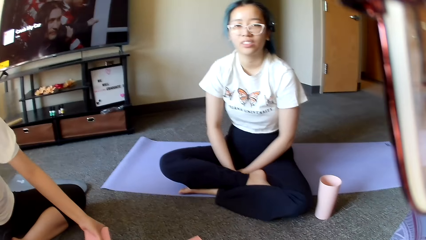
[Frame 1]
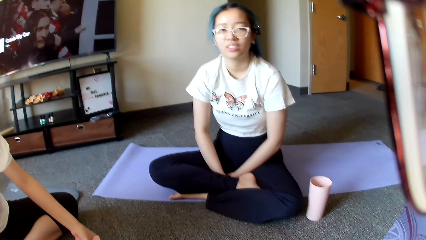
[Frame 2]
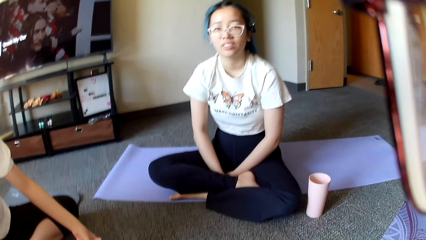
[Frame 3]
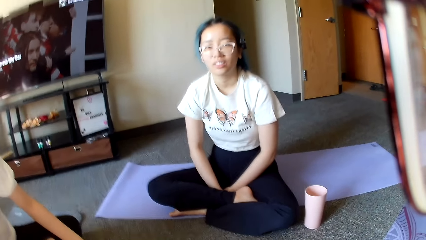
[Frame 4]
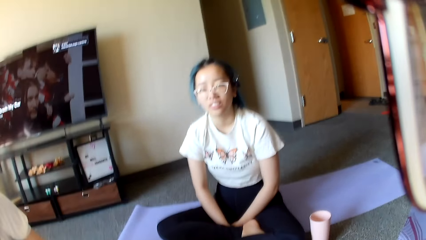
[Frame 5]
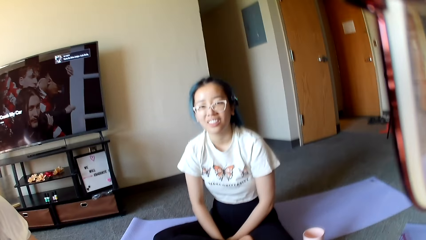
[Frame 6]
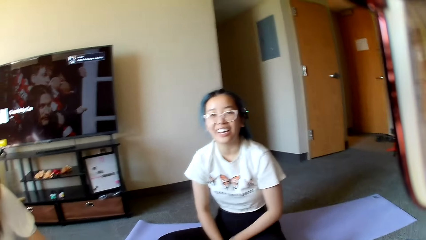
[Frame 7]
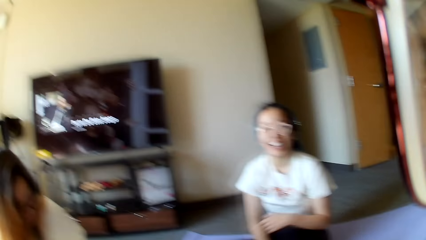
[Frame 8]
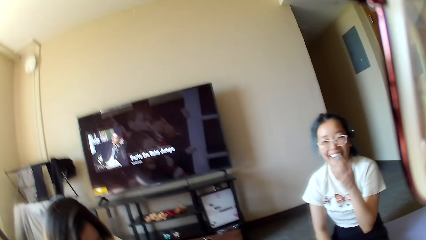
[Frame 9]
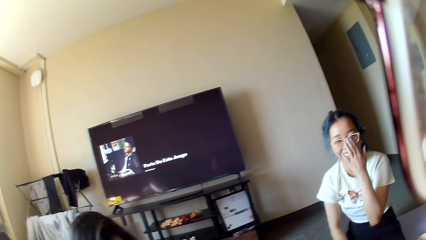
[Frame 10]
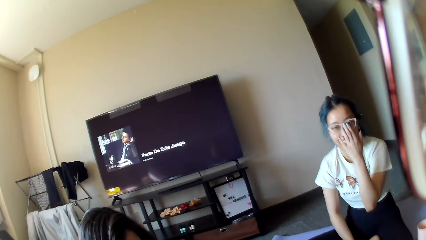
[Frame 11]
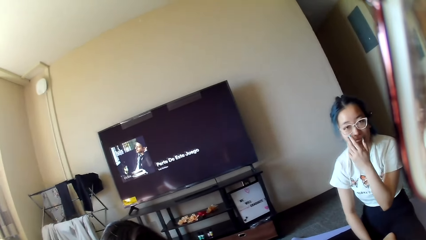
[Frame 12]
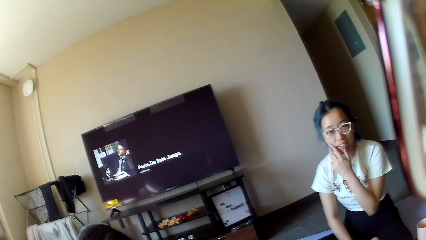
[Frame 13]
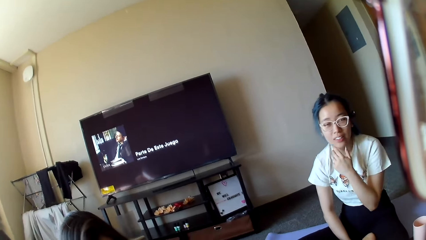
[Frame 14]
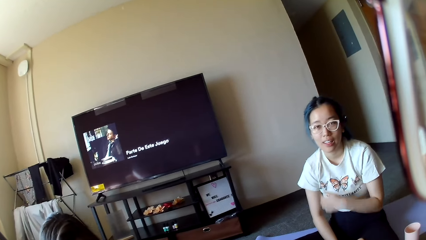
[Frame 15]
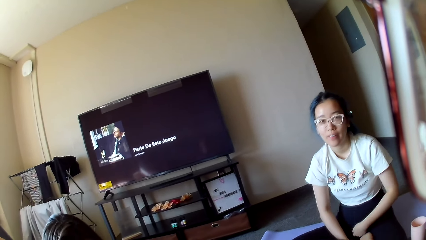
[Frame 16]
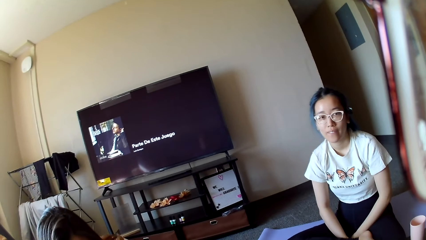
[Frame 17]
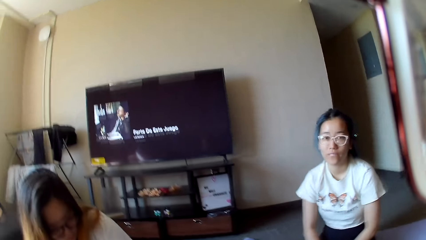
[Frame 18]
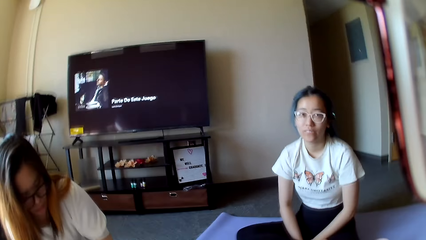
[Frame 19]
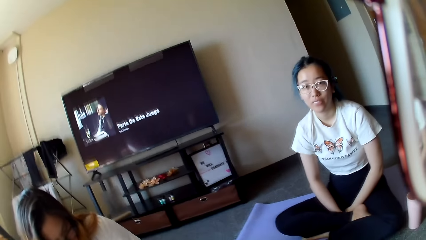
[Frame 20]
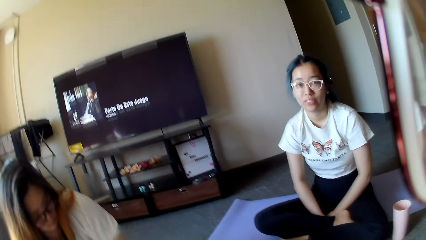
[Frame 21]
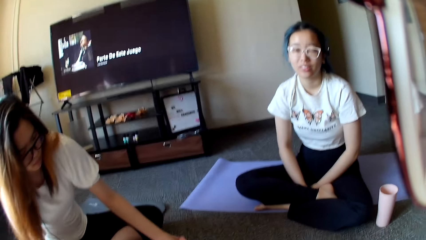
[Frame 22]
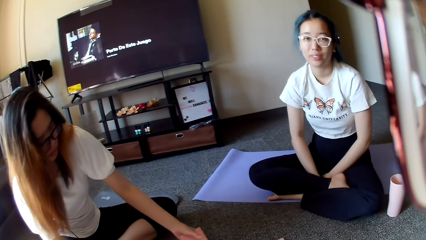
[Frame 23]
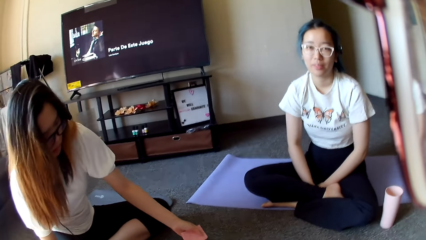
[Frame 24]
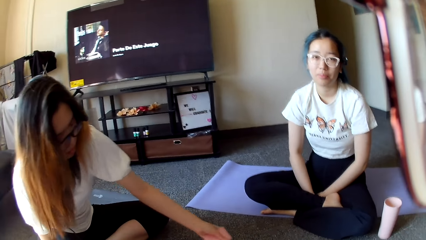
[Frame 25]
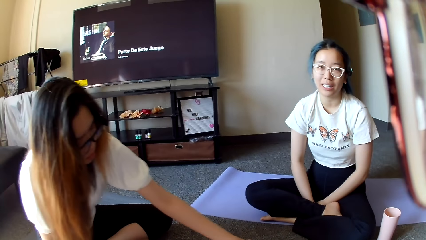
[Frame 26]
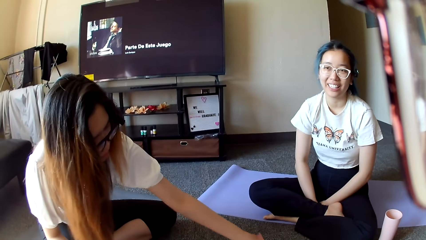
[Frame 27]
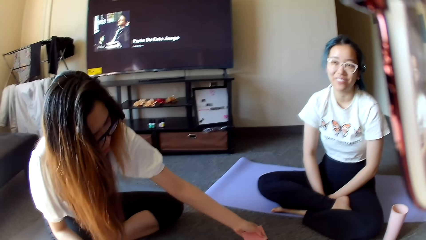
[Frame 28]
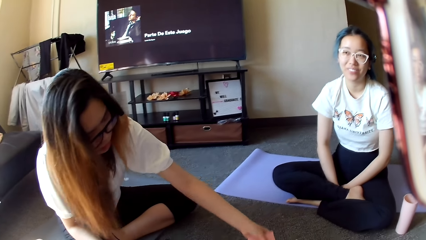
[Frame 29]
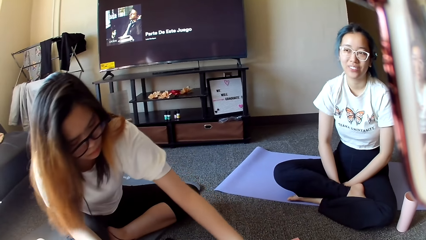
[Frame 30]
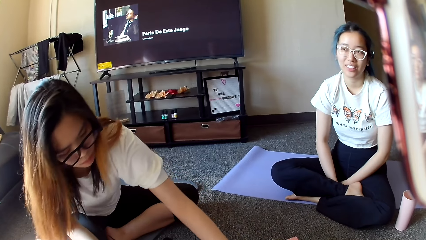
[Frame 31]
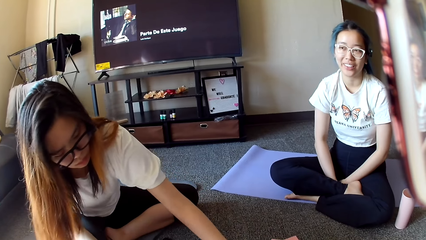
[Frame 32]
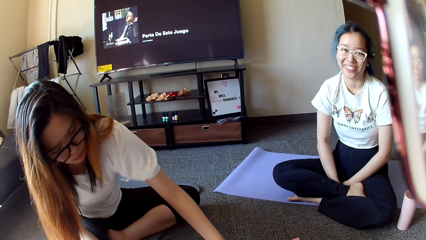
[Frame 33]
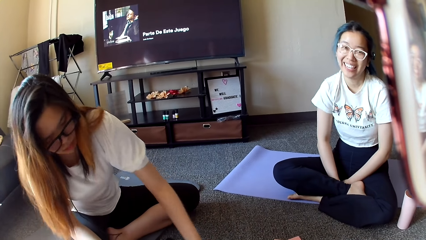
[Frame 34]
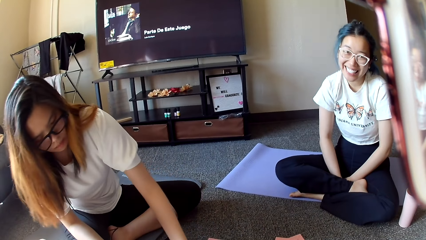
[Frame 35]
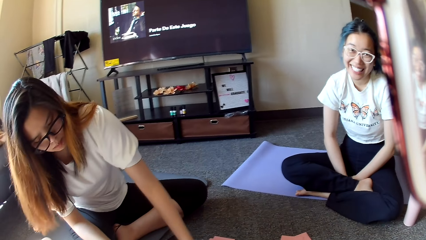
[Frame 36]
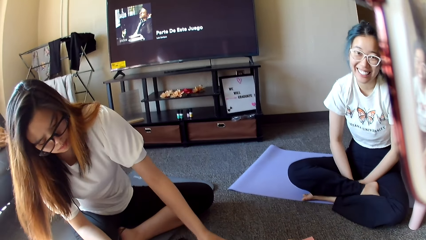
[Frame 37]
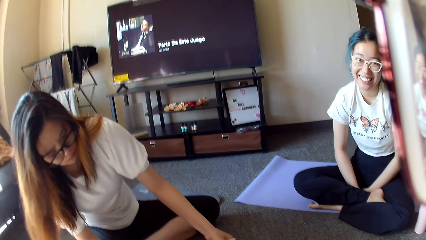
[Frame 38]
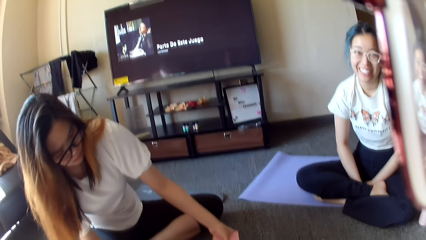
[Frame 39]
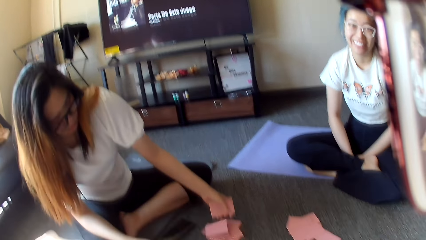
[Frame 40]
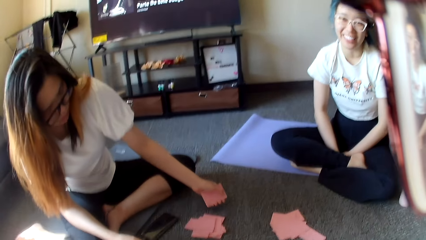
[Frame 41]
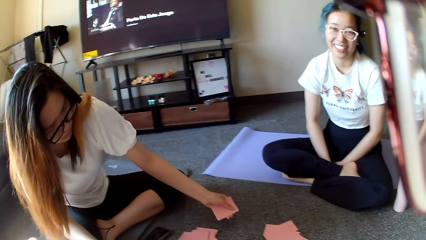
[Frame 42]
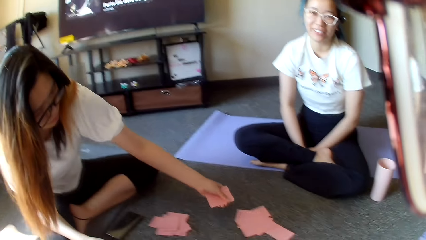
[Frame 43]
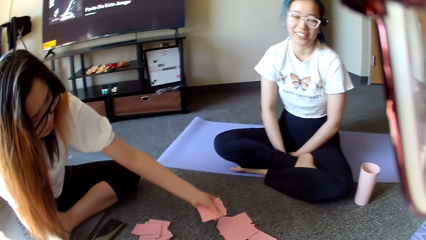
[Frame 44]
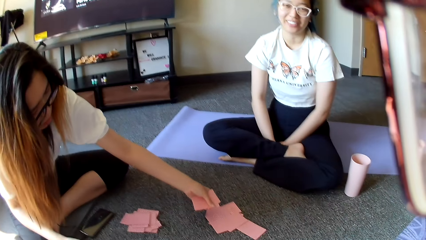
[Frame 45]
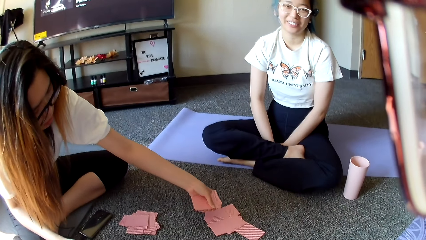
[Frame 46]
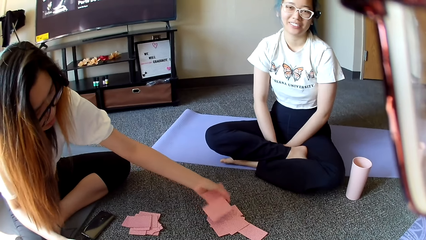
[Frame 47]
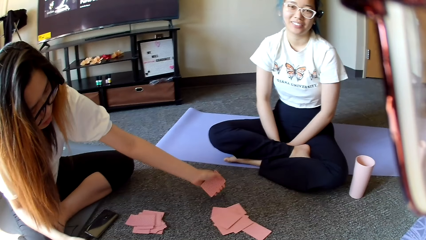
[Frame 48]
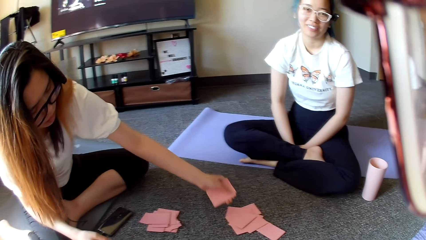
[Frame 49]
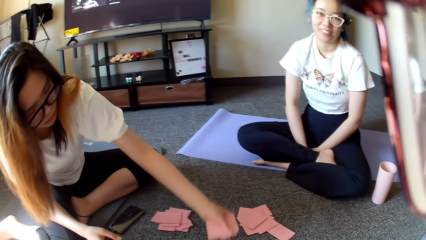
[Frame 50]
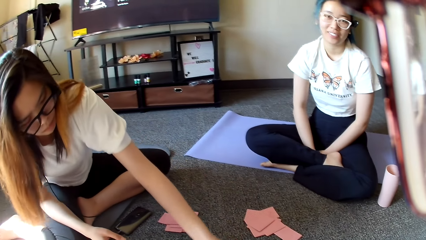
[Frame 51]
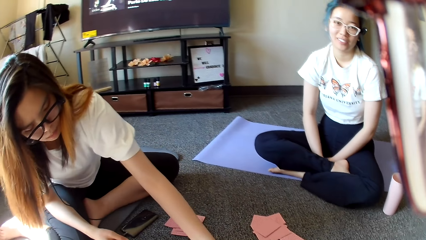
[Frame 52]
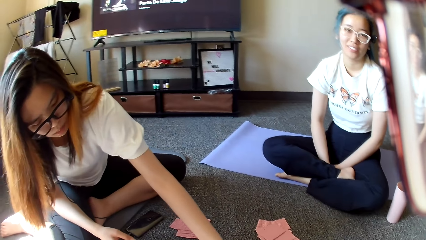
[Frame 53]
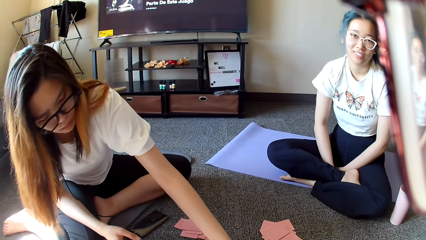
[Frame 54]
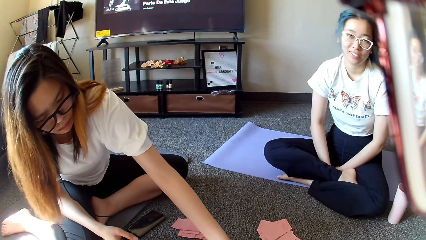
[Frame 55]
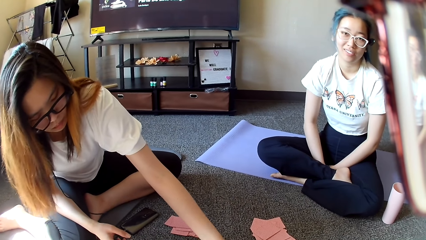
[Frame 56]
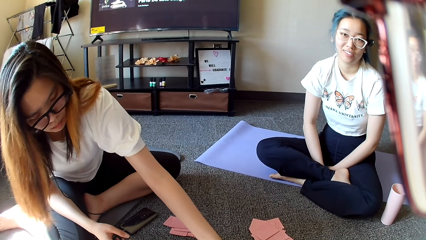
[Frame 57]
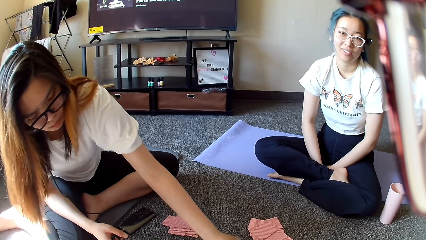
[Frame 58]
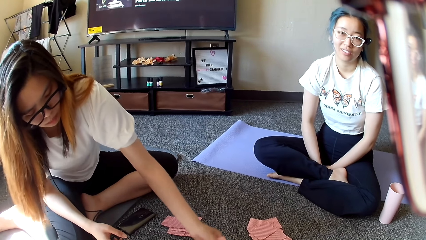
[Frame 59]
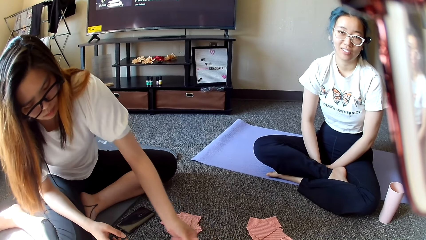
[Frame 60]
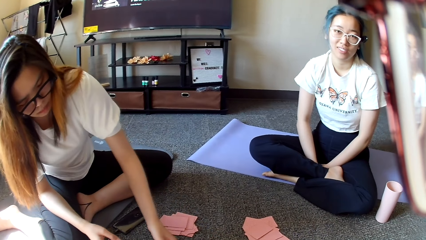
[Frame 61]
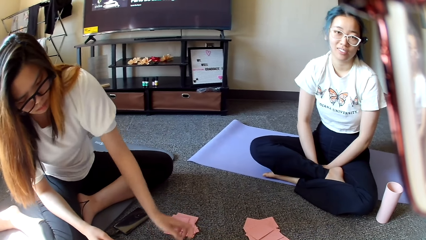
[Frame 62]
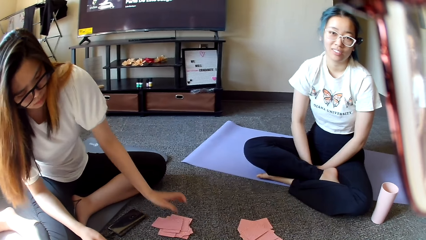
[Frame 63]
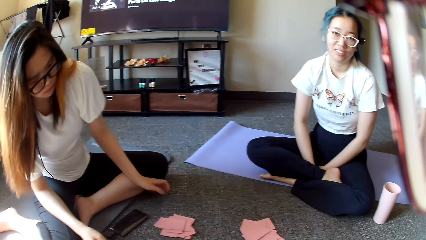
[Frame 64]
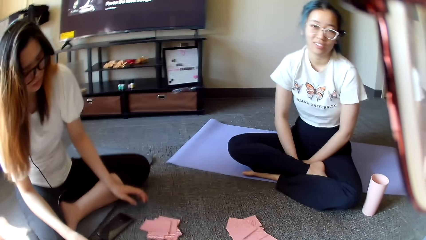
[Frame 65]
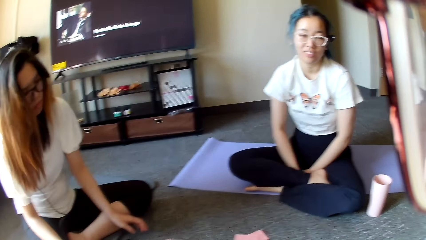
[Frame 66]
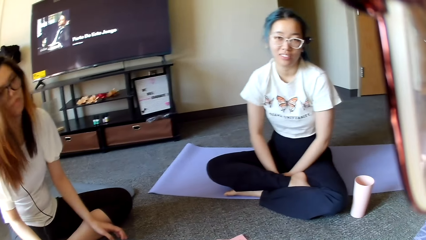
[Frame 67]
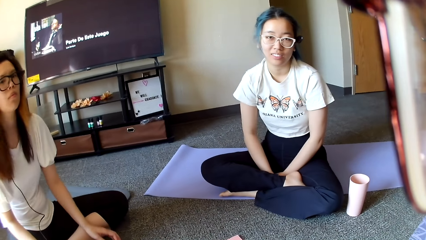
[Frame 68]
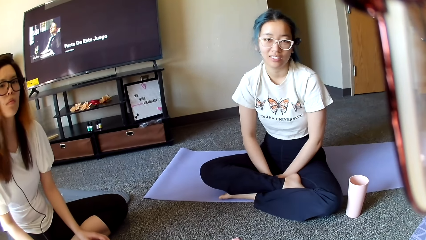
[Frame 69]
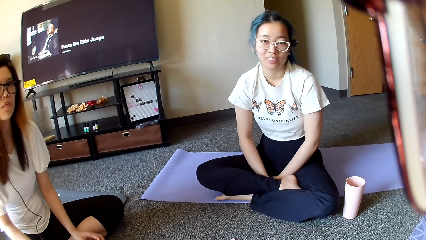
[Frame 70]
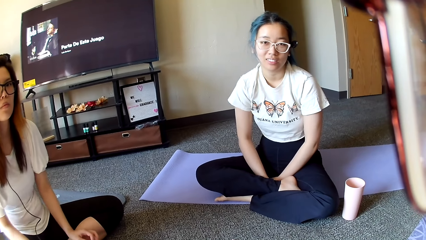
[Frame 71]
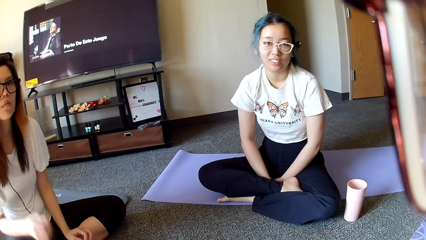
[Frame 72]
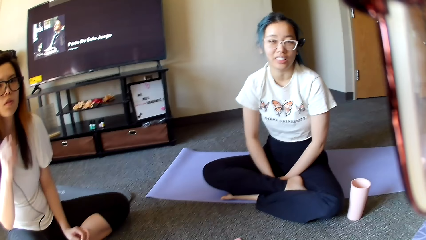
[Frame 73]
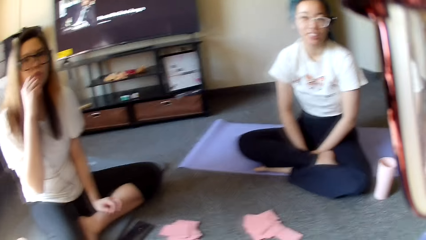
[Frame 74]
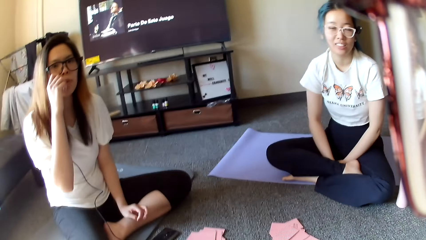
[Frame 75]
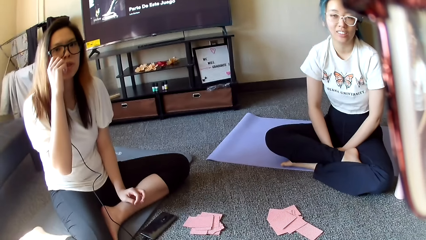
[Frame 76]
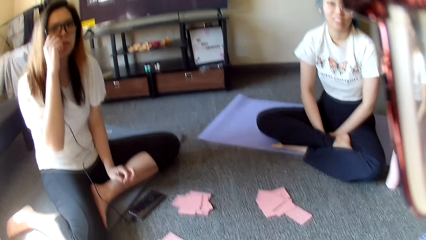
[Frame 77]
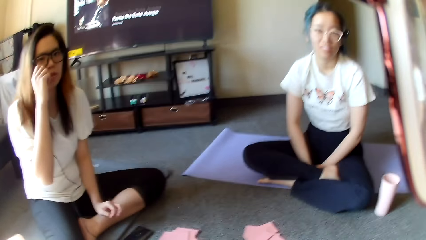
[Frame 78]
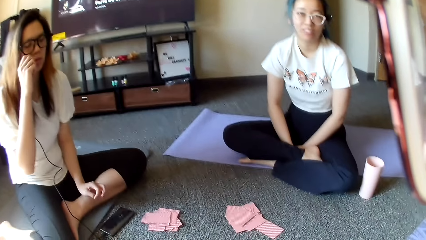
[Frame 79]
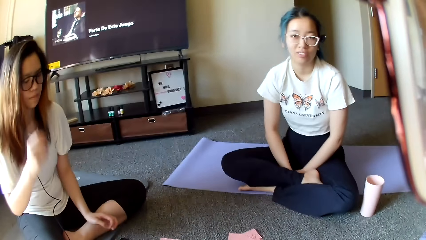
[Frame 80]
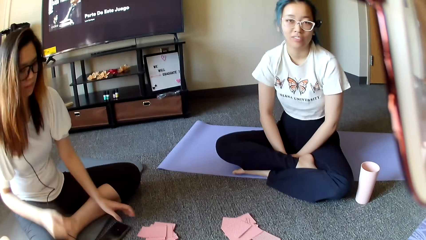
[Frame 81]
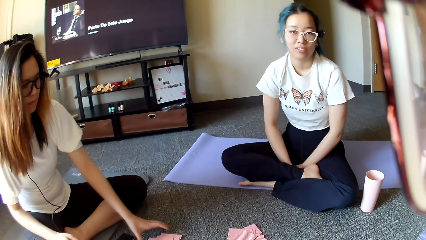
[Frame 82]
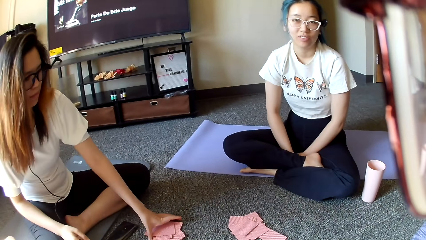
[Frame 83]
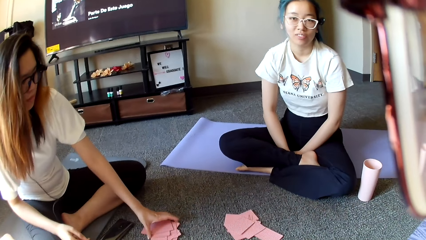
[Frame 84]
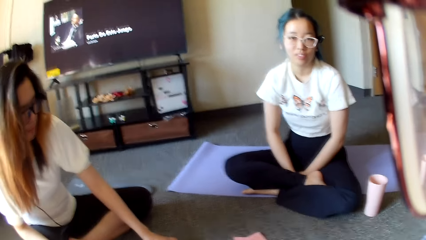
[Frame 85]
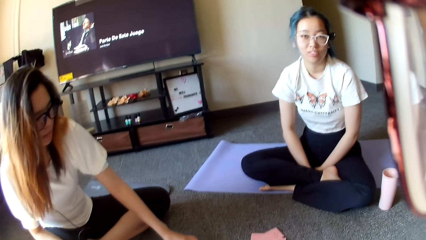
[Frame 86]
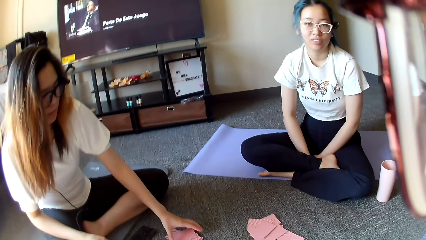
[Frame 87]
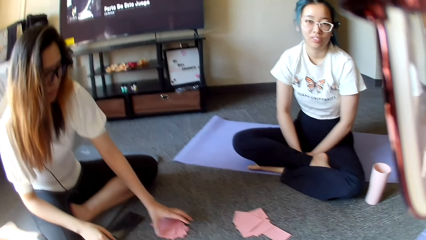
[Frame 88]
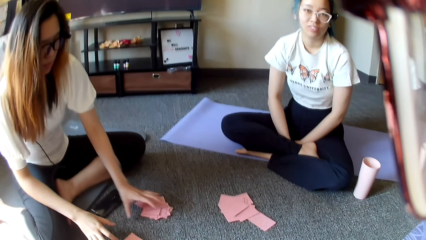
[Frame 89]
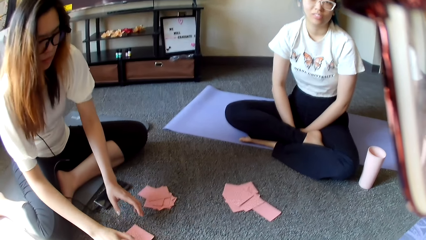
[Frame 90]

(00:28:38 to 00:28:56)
A woman adjusts the specs. The woman adjusts a card. The camera wearer looks around. Another woman divides the cards. The other woman places the cards on the floor. The other woman holds her mouth, touches her face and picks up the cards.
